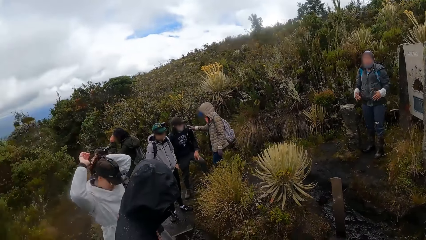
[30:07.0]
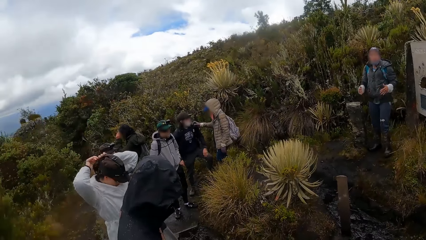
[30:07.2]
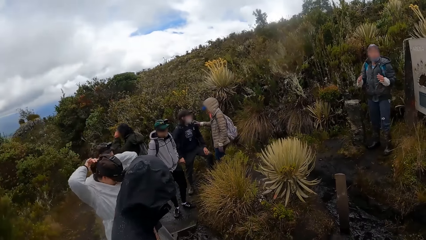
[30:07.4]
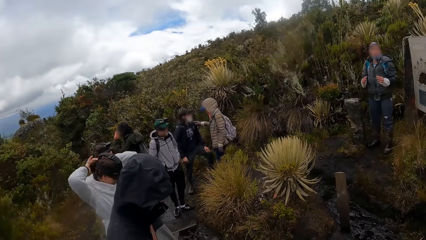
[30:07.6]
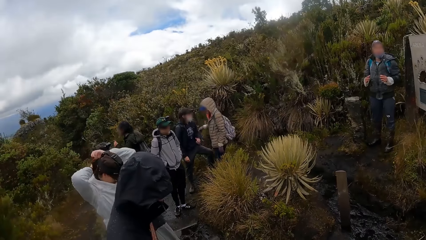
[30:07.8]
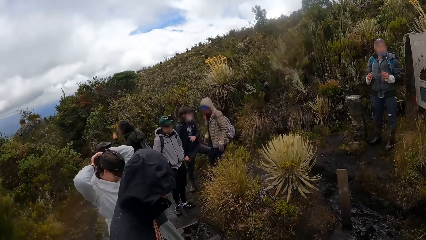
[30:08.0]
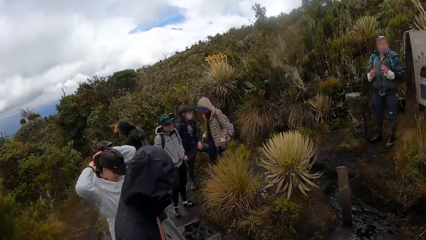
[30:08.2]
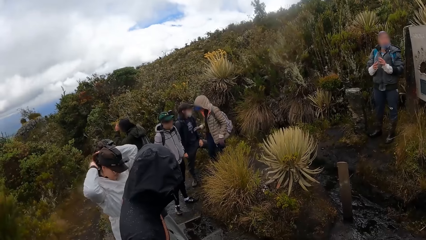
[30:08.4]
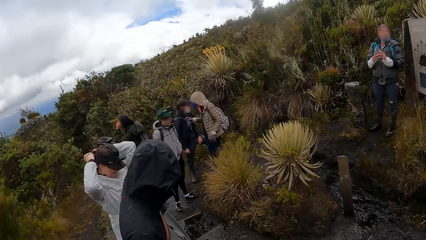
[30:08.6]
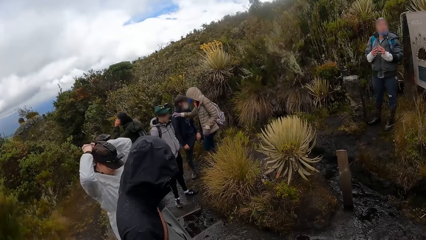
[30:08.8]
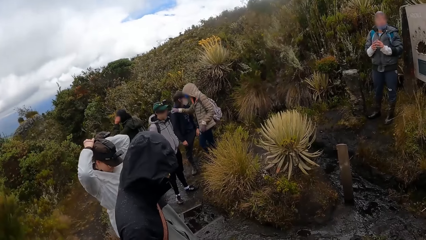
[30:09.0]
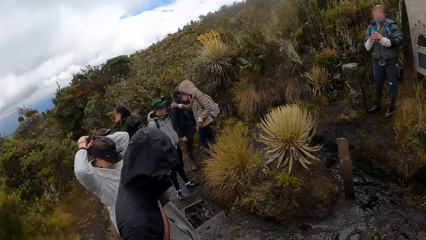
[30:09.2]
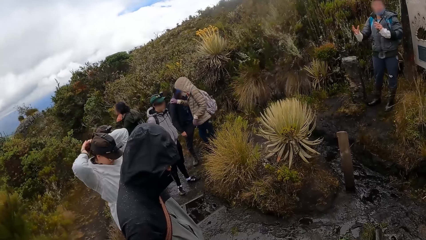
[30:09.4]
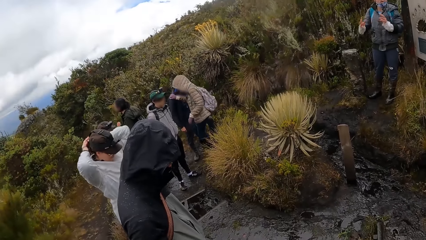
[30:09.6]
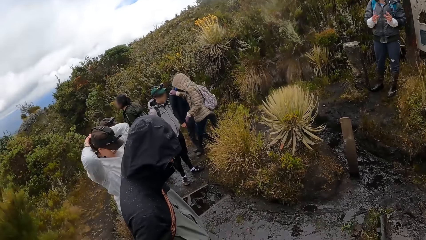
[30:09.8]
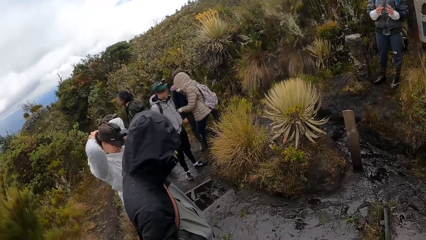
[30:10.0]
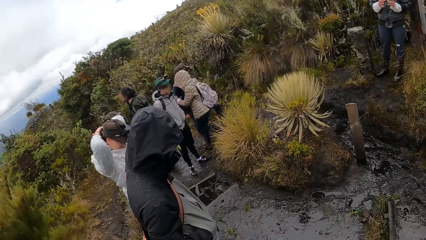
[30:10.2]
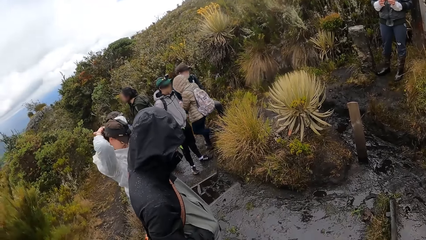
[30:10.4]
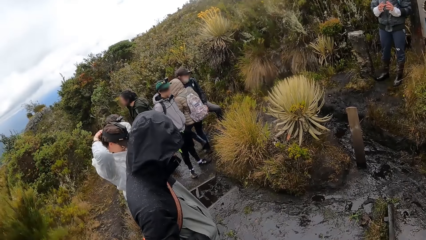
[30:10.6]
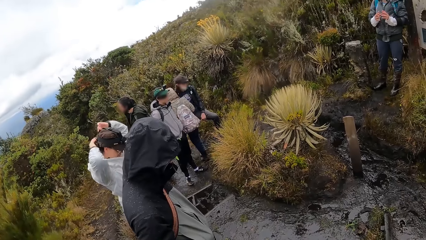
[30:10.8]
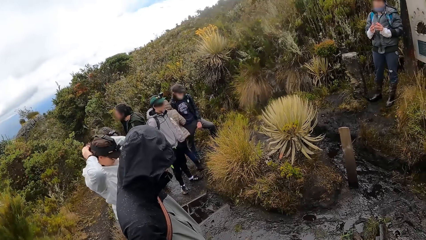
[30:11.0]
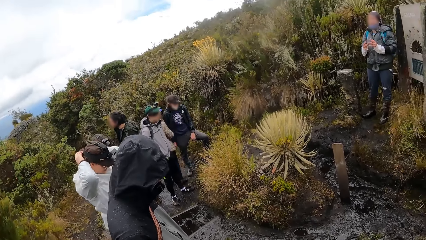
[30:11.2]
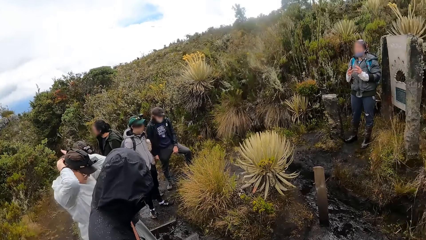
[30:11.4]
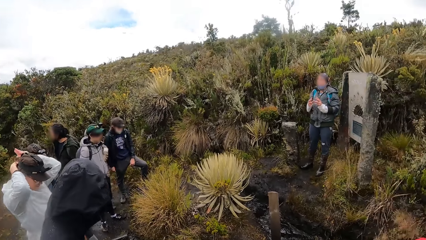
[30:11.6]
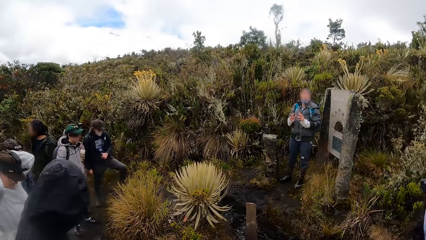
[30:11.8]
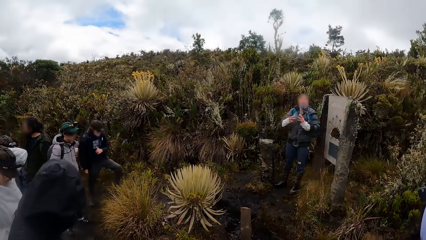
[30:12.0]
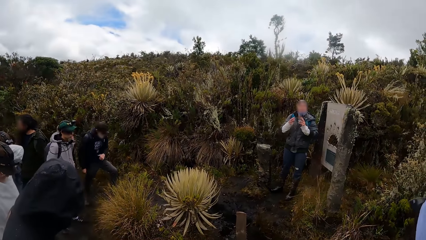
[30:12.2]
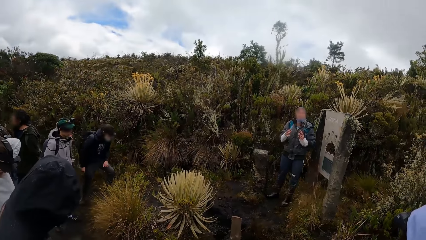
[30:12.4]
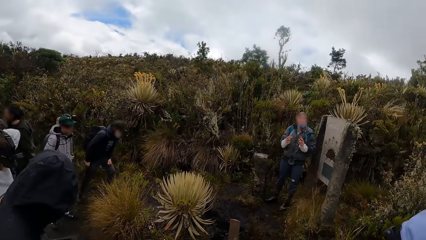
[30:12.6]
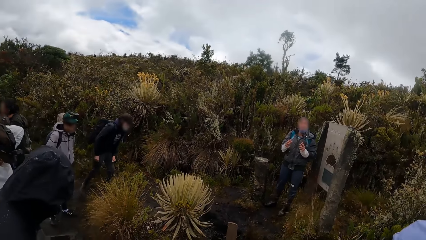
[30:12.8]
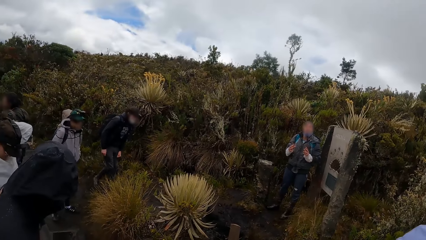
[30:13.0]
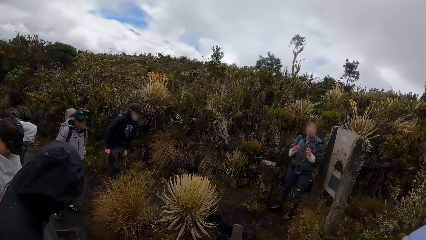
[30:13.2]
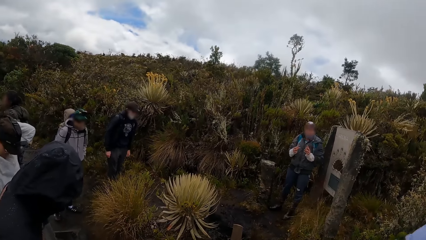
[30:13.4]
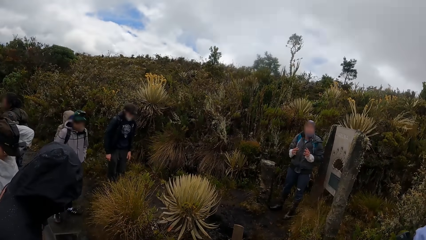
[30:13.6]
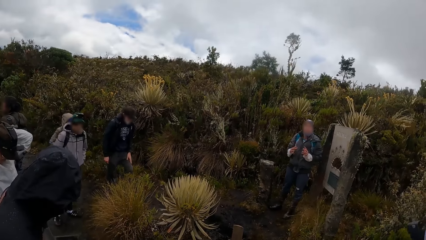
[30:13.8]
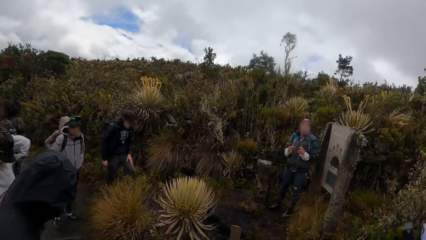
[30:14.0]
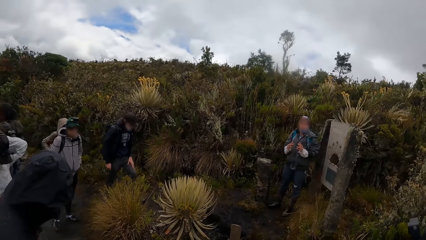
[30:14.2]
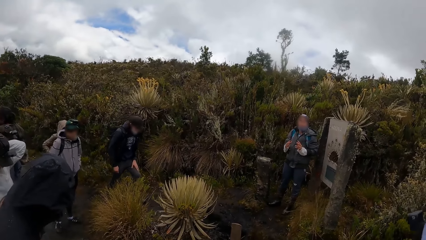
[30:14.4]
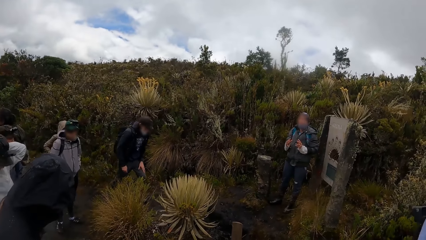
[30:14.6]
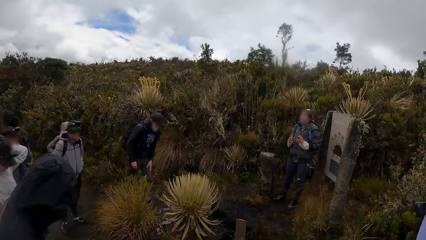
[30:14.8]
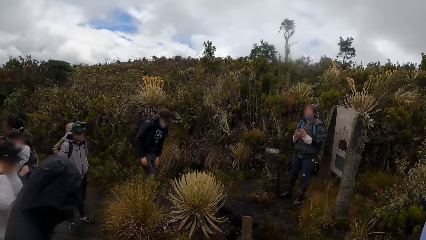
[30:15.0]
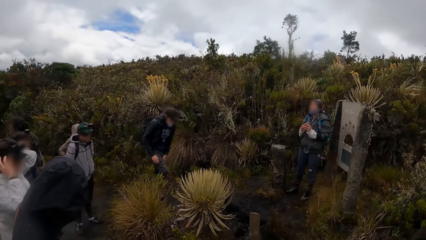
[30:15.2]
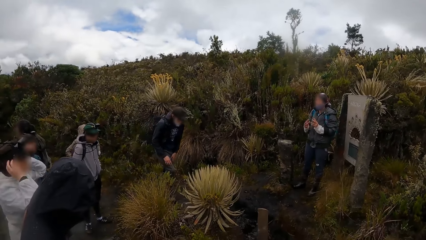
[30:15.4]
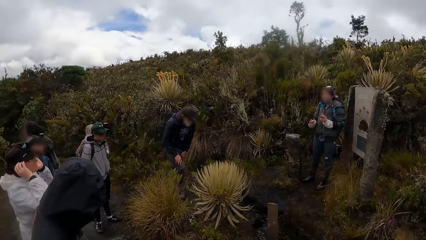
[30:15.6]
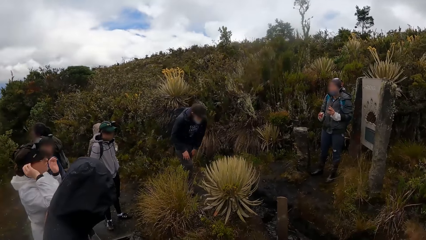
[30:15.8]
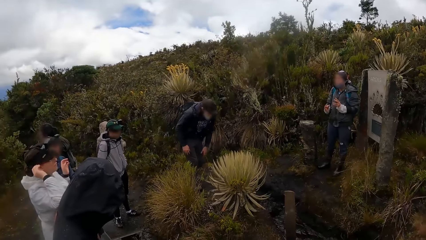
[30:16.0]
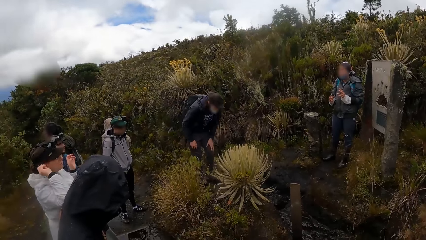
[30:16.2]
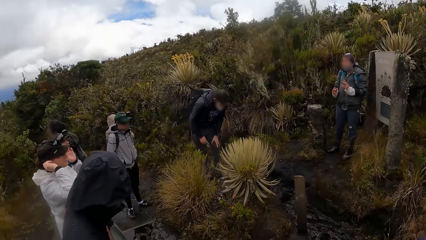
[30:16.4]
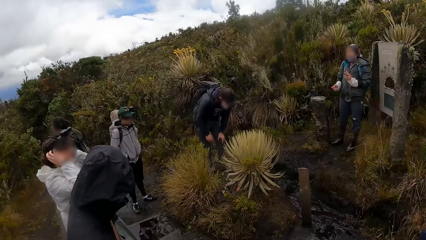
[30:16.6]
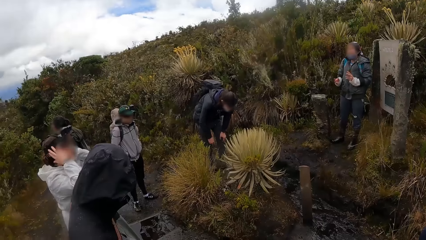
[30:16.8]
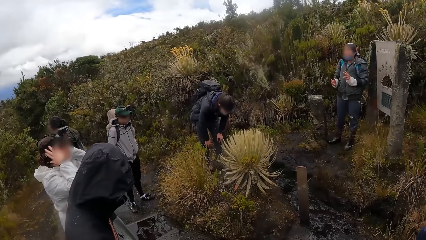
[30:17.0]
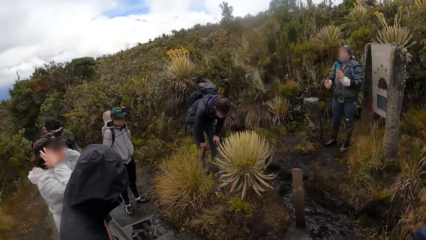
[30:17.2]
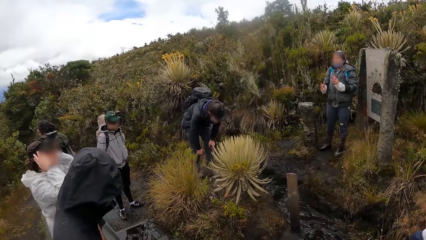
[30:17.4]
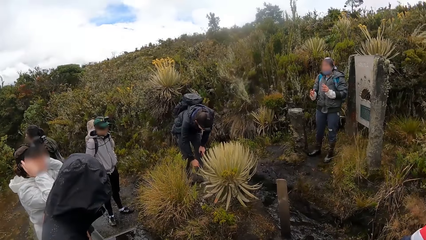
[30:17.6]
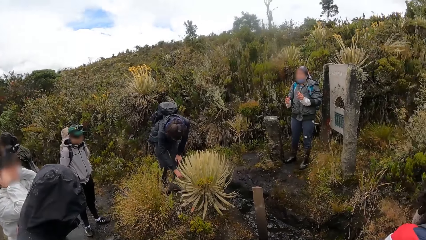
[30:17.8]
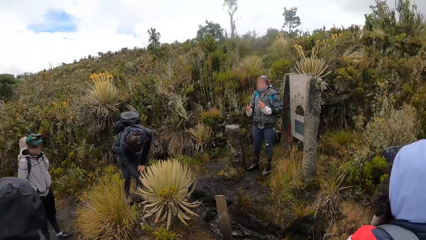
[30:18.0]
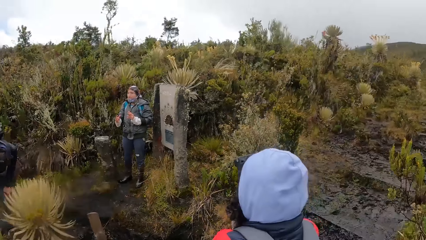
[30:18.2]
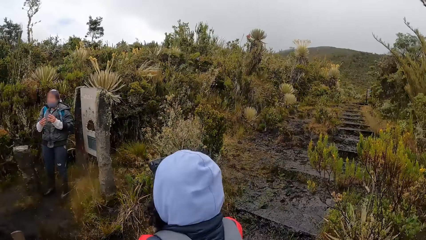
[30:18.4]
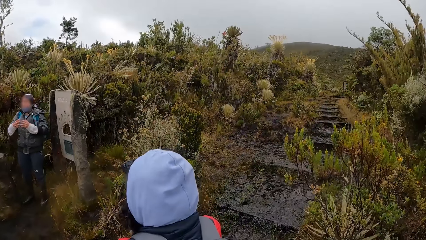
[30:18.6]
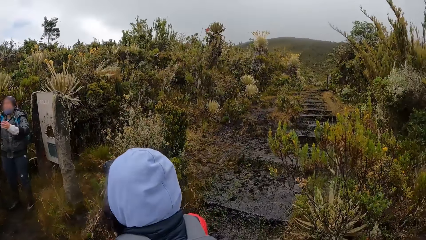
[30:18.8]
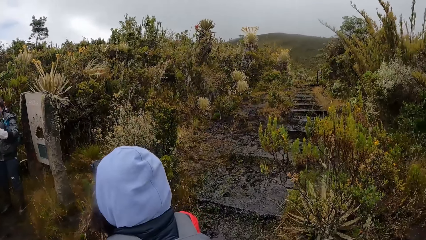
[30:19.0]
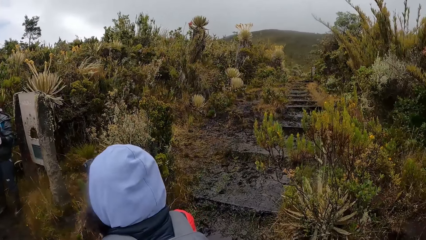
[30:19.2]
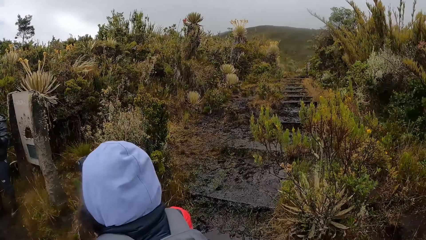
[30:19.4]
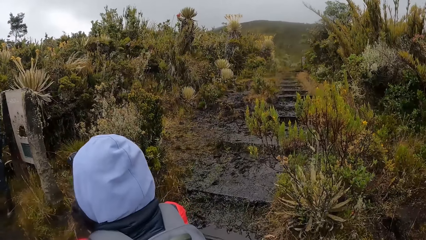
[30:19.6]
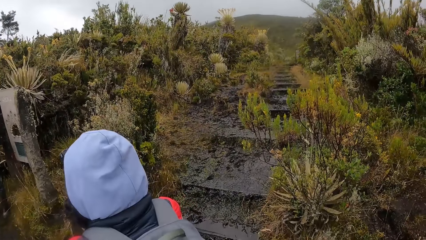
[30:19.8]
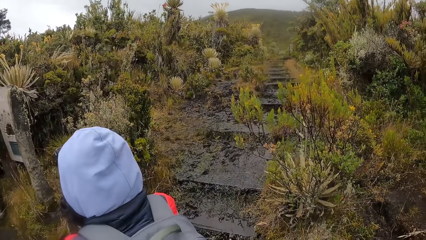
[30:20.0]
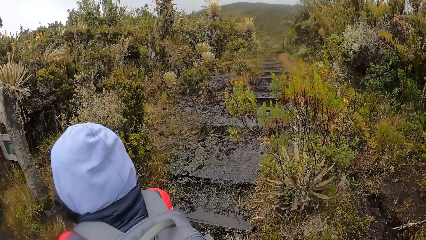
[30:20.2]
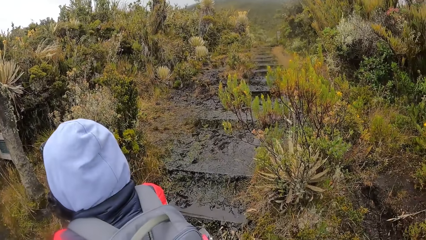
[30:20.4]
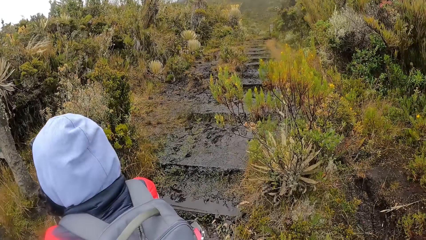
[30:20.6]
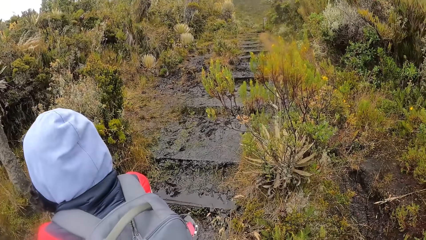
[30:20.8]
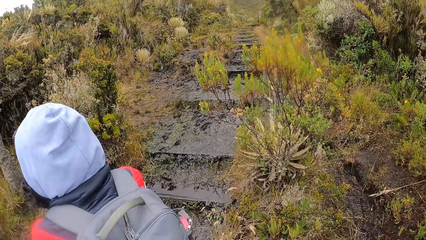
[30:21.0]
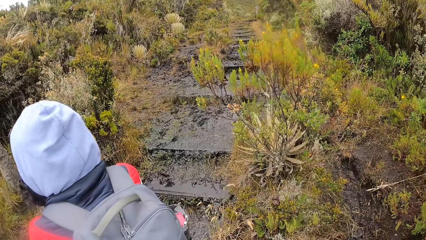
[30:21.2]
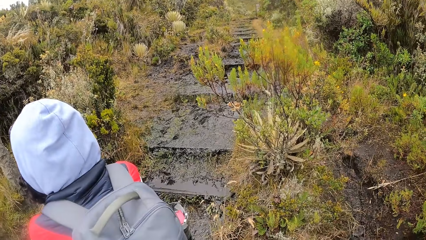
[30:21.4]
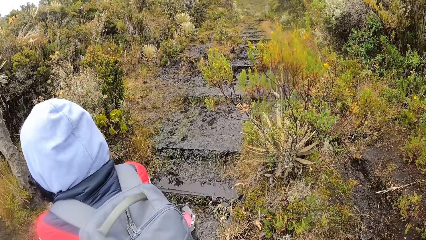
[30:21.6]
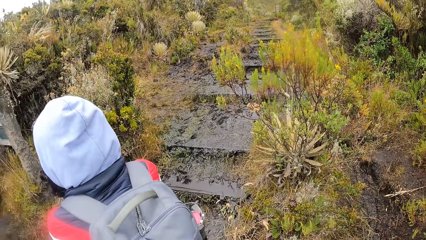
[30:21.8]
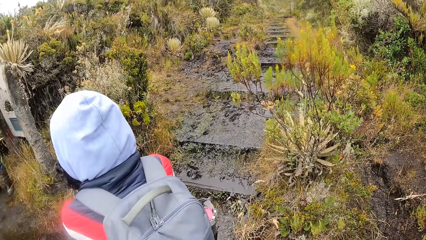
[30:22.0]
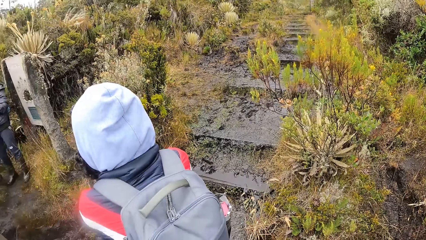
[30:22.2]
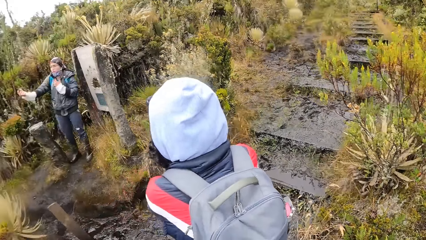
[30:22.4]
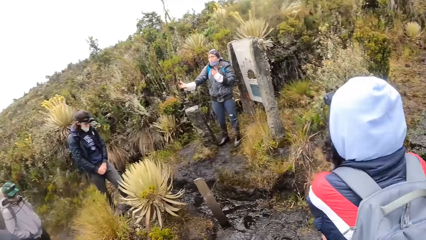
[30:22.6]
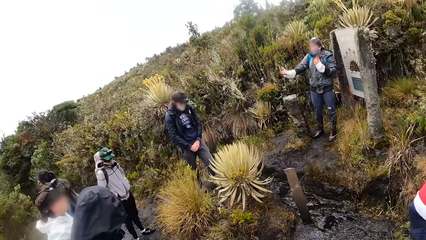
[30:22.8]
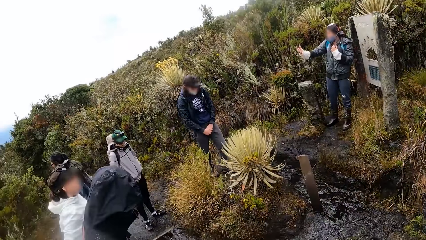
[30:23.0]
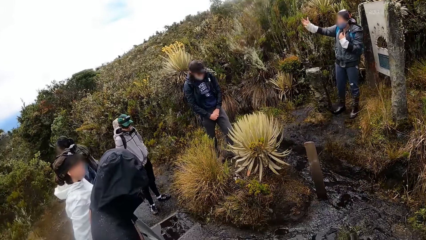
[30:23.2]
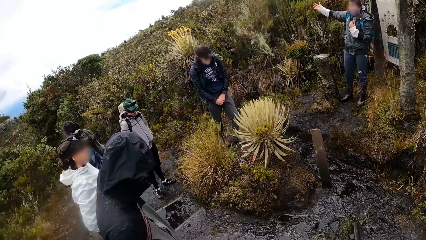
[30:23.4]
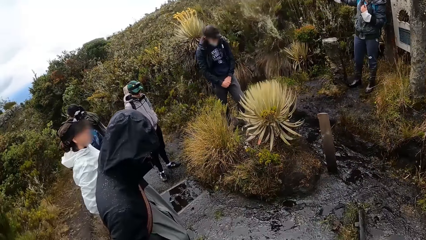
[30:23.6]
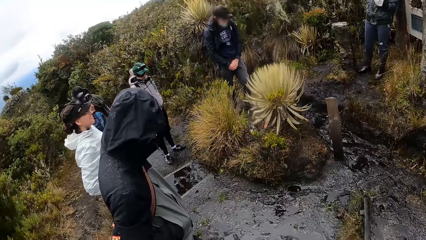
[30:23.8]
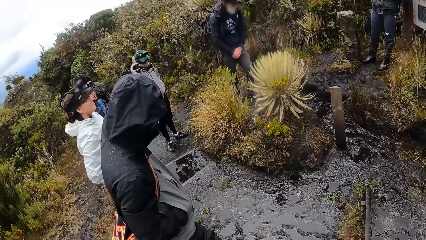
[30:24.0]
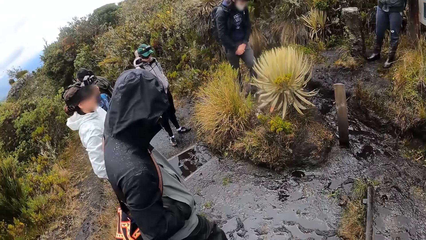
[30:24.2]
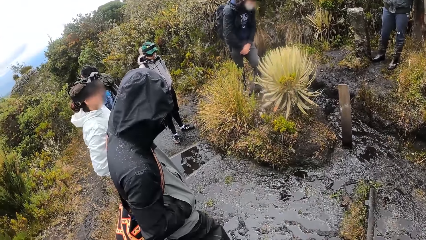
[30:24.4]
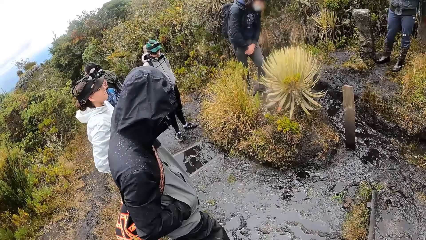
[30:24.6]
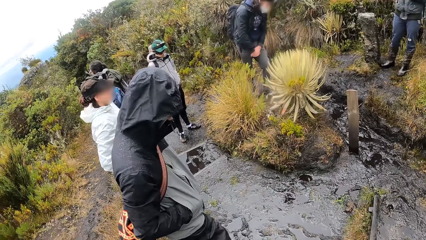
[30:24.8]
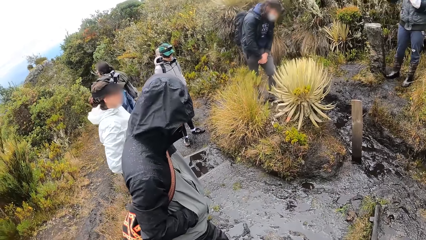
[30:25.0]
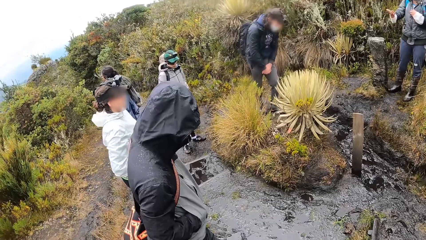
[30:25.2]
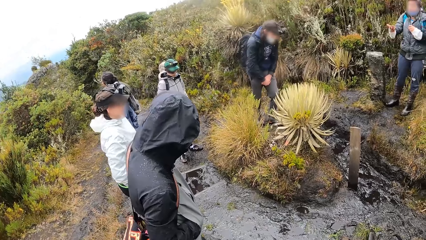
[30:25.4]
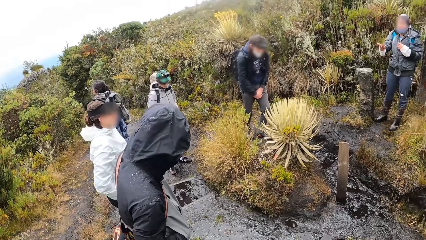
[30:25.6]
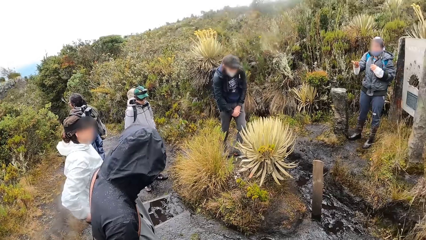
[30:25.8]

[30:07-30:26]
A man touches his face, touches his hair, and walks around. Another man touches the plant in the forest with his left hand. A third man interacts with the group of people in the forest. A woman moves her hands. The first man looks around.
